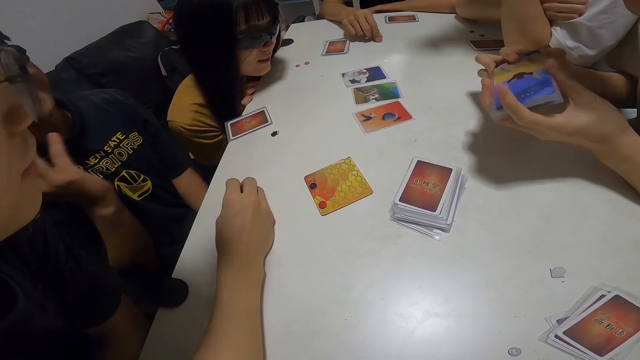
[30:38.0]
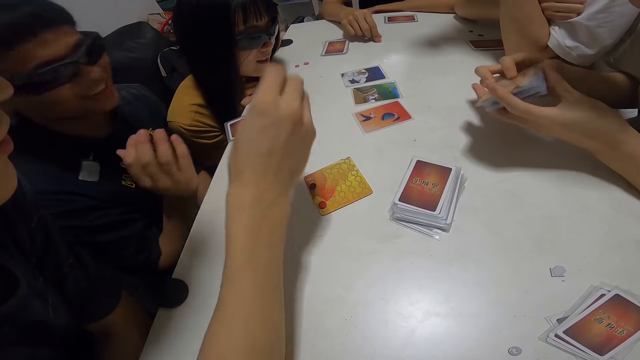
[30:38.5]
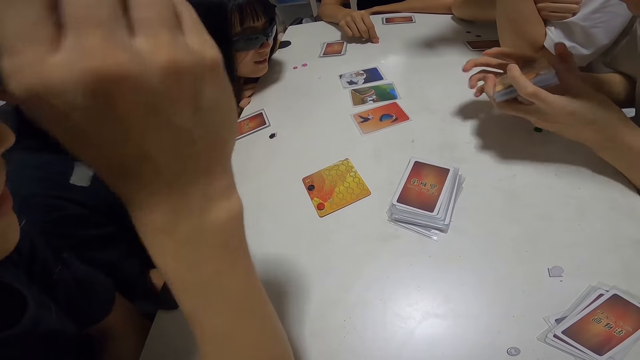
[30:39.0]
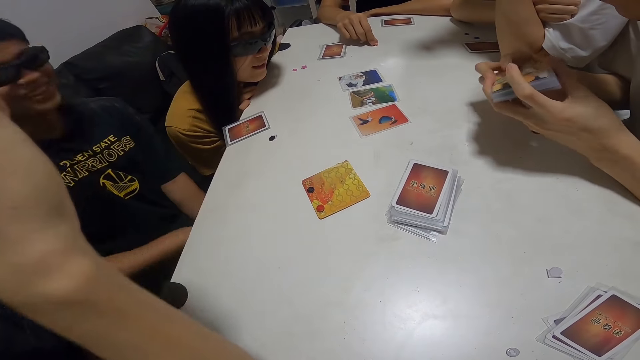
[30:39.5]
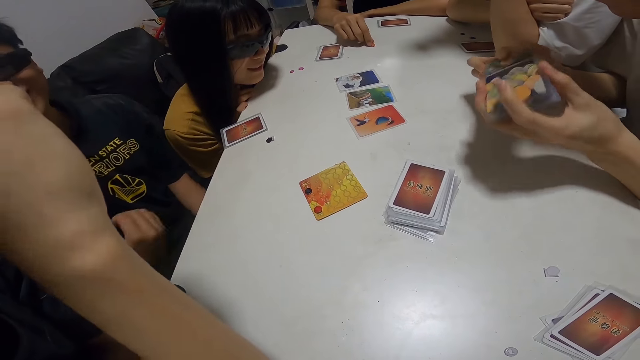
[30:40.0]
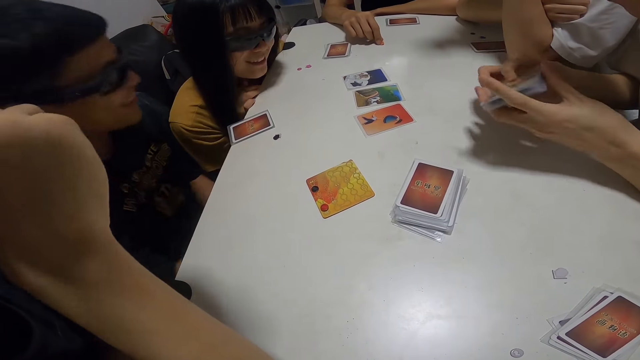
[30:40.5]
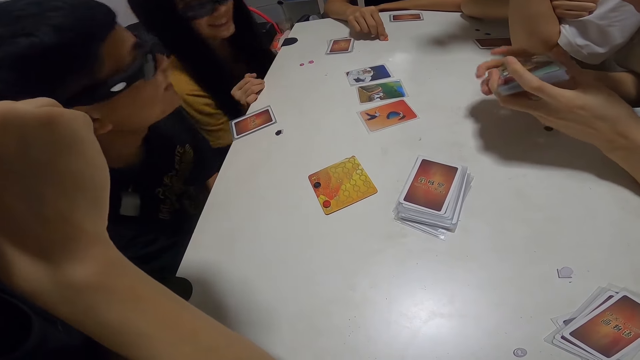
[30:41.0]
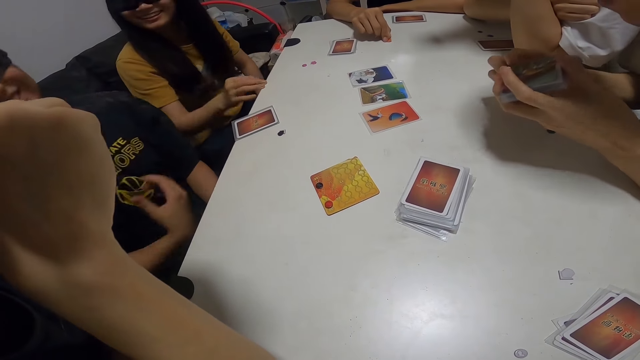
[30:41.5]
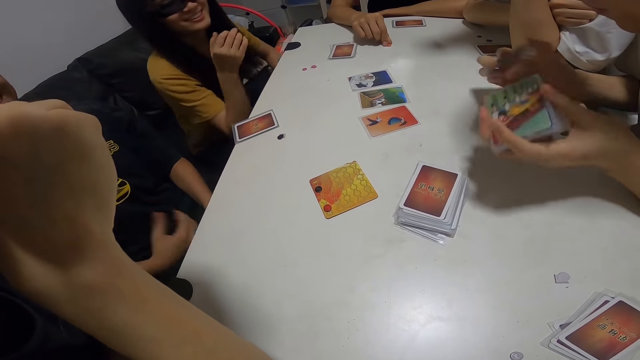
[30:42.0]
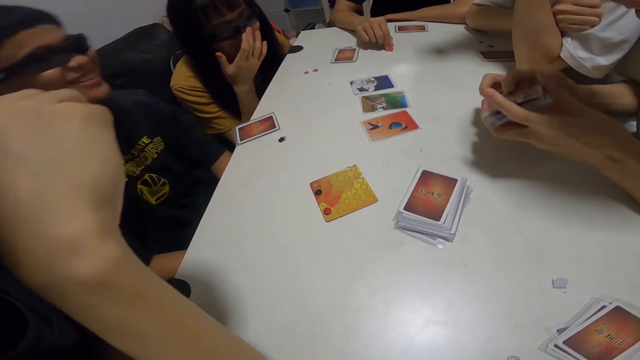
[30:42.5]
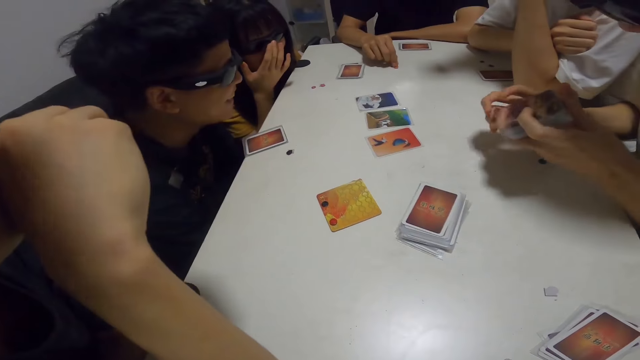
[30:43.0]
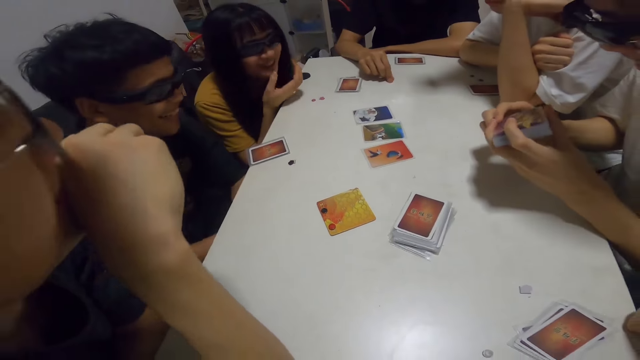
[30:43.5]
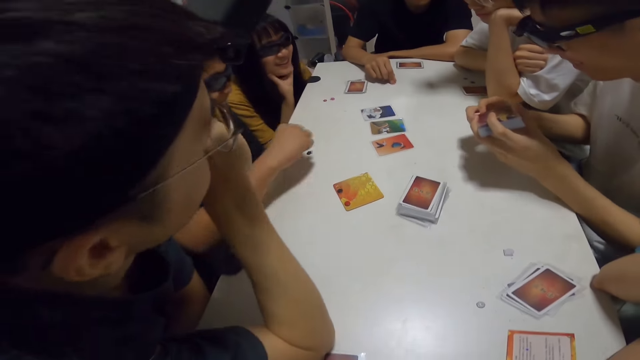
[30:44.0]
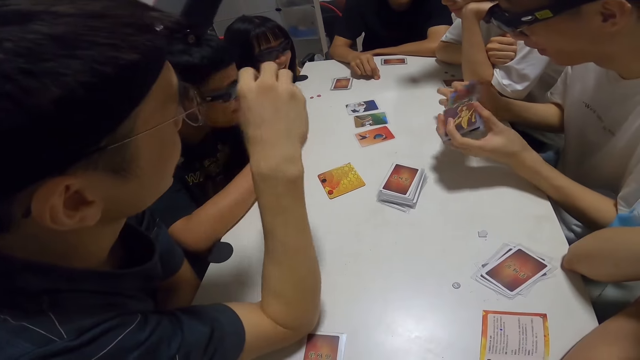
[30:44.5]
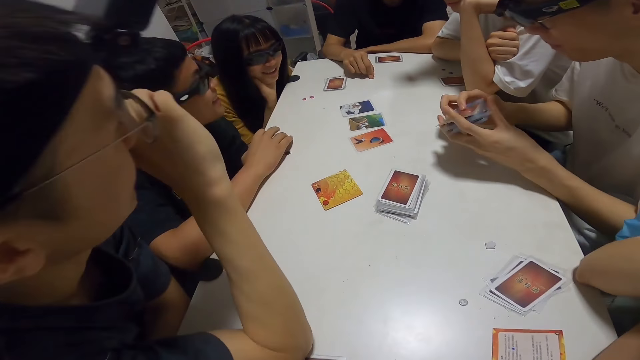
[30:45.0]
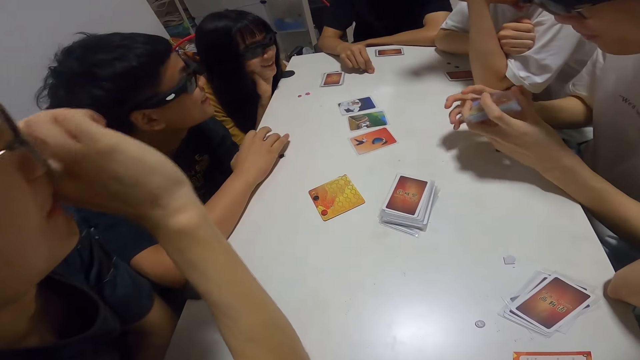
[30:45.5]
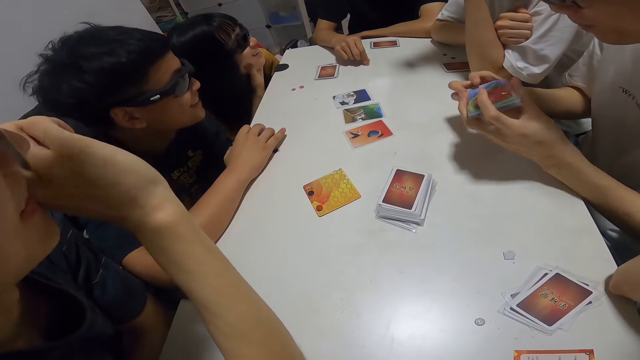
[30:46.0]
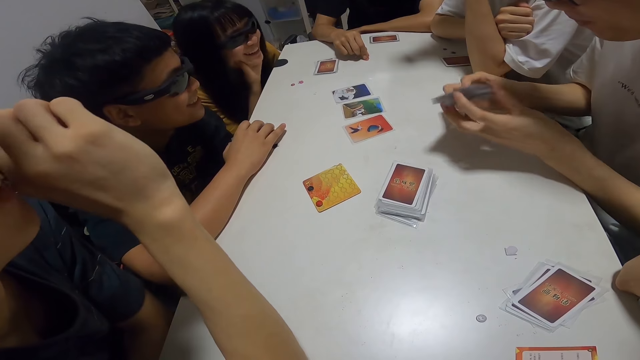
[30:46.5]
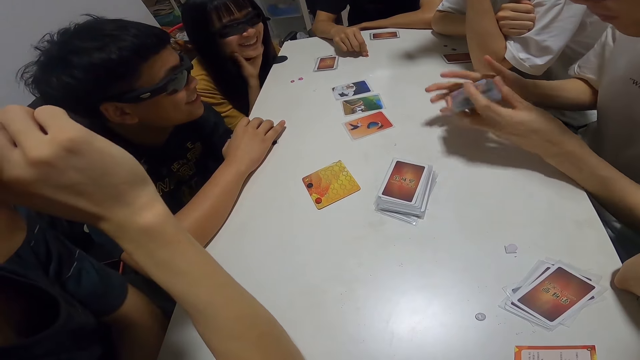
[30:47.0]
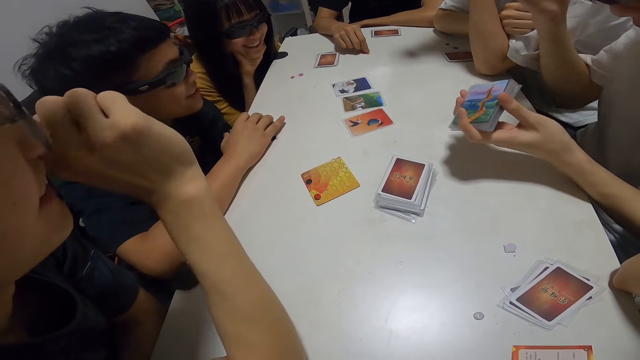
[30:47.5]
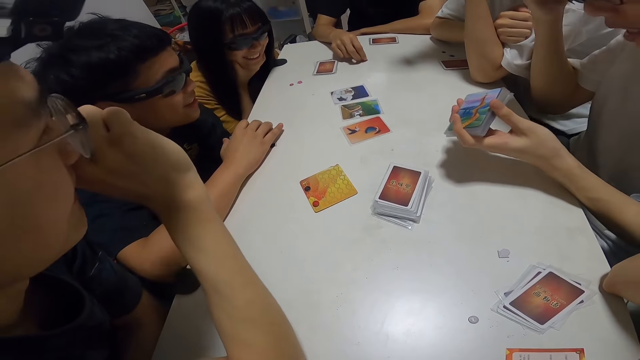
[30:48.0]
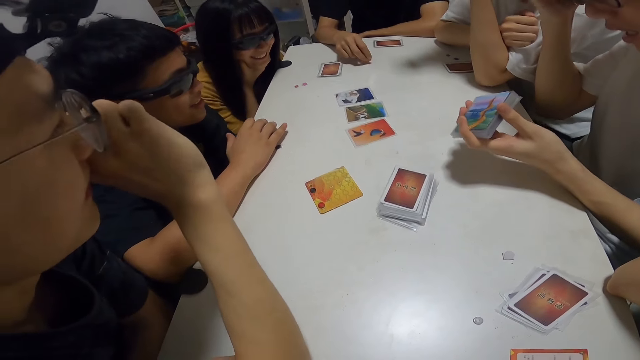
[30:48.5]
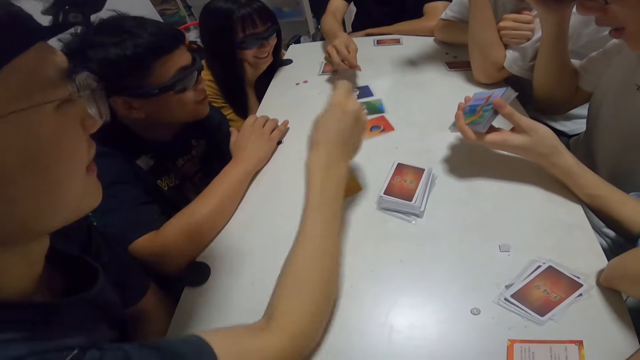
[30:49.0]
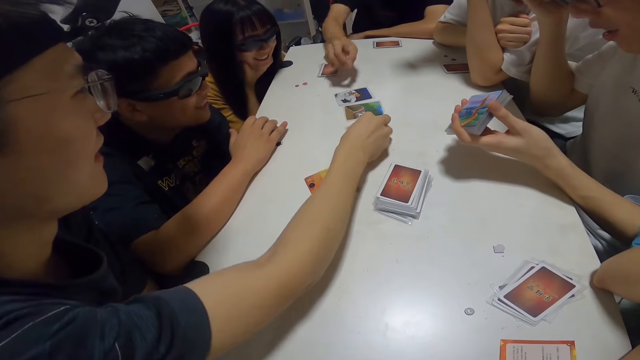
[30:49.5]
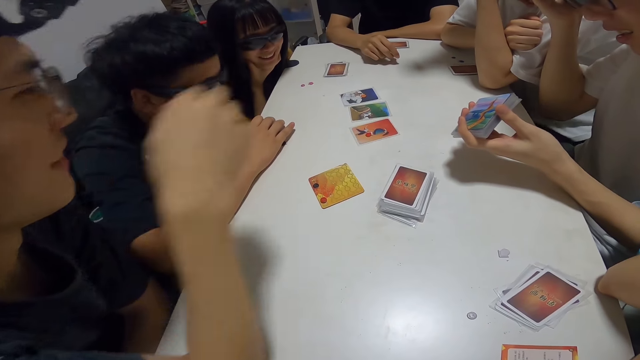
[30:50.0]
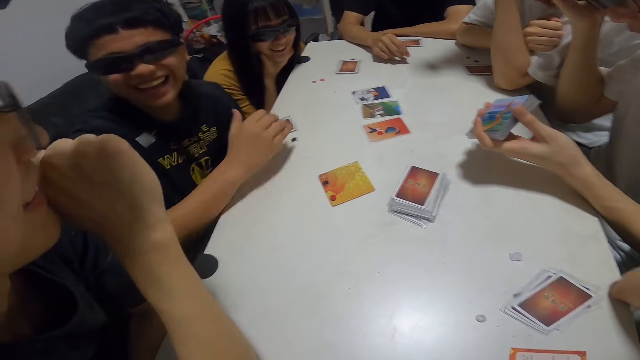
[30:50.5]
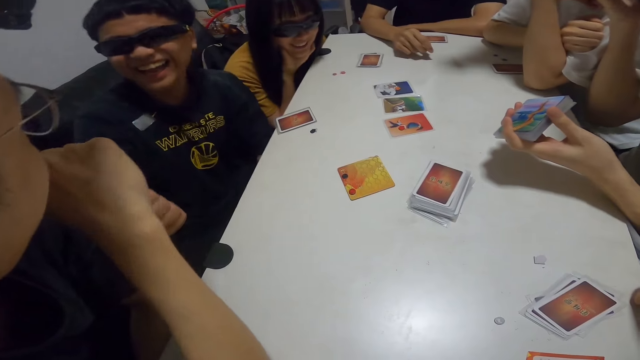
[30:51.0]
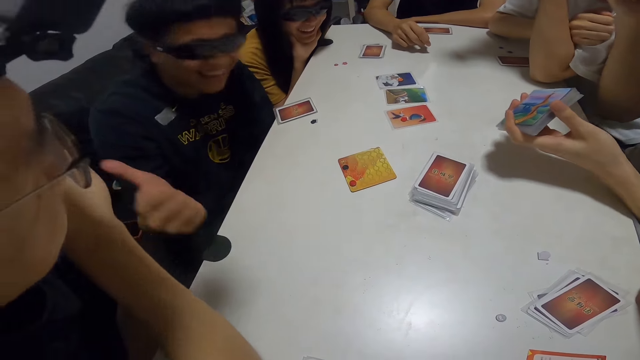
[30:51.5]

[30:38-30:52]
The first man raises his right hand. The lady adjusts her glasses. The third man holds his cards on the table. The first man talks to the fourth man. The fourth man adjusts his glasses. The first man places the red paper on the card on the table. The second man places the brown paper on the card on the table.

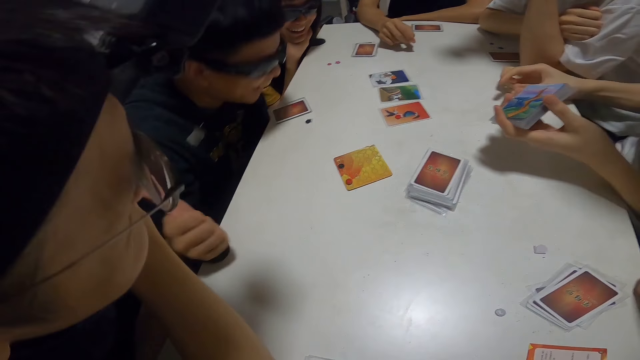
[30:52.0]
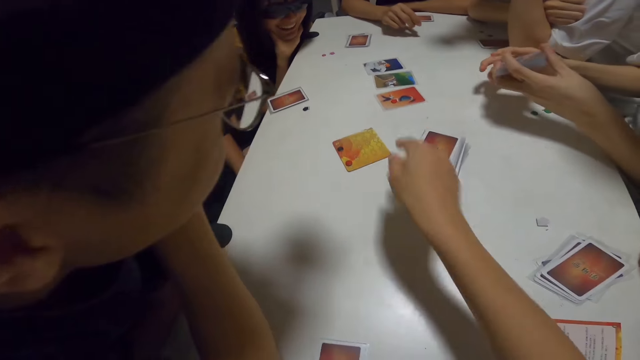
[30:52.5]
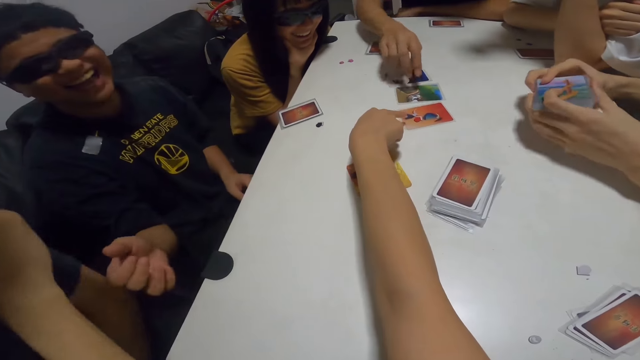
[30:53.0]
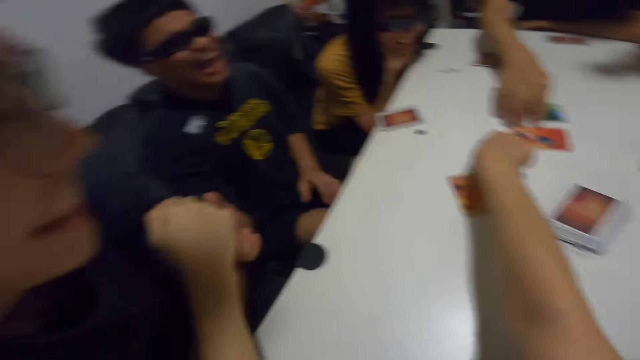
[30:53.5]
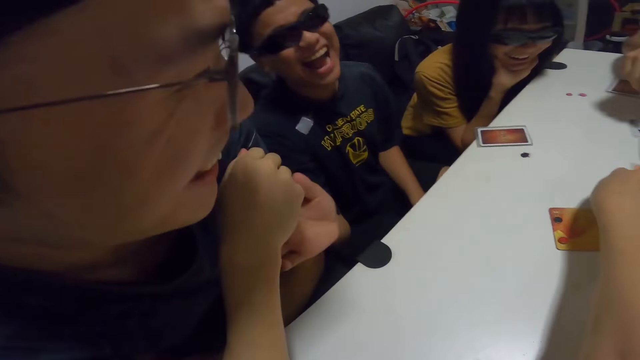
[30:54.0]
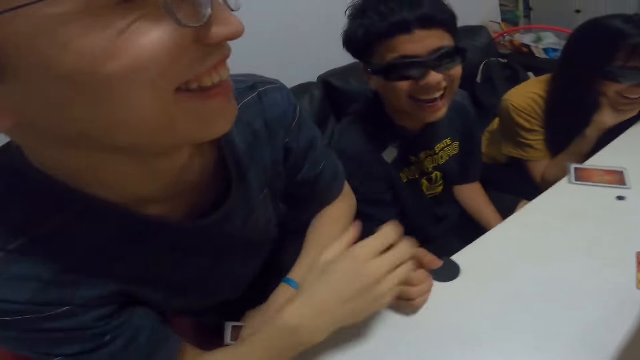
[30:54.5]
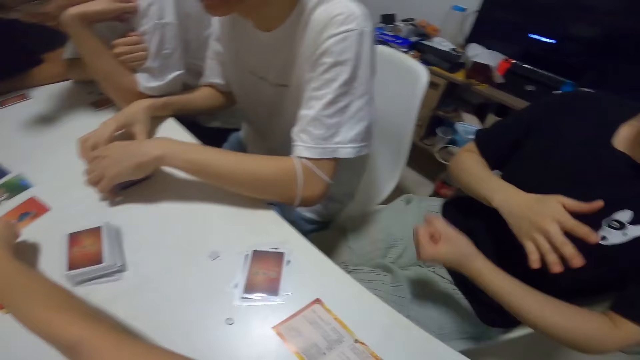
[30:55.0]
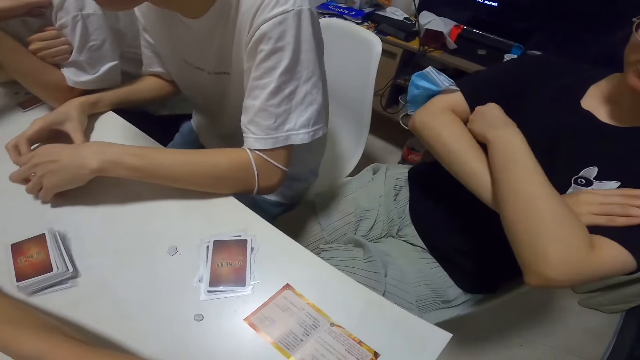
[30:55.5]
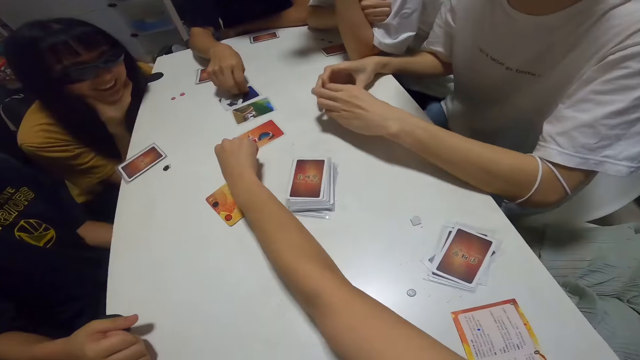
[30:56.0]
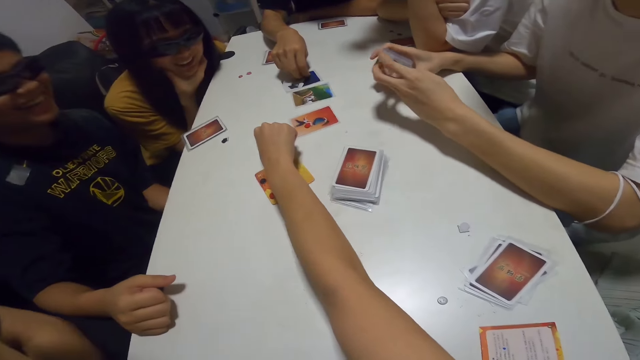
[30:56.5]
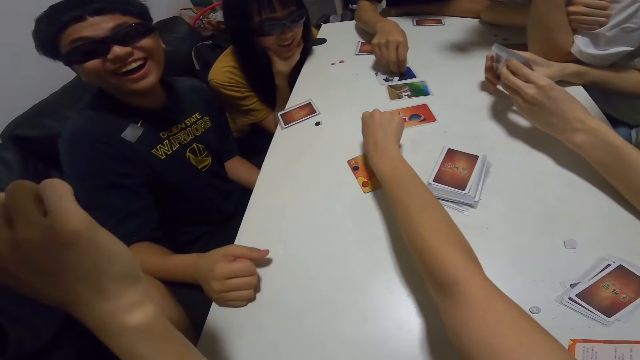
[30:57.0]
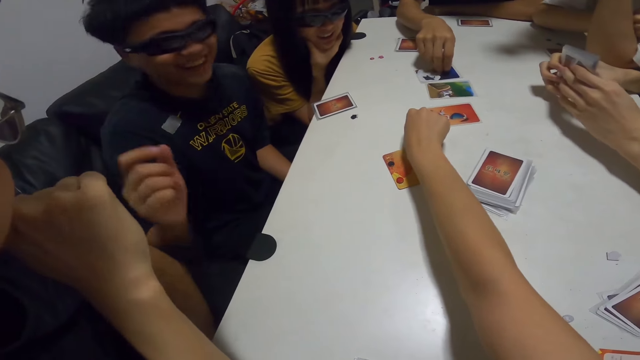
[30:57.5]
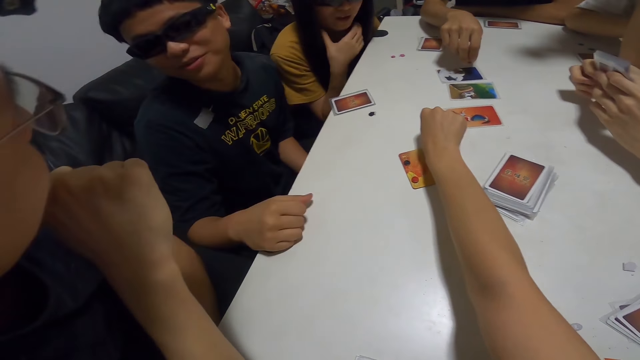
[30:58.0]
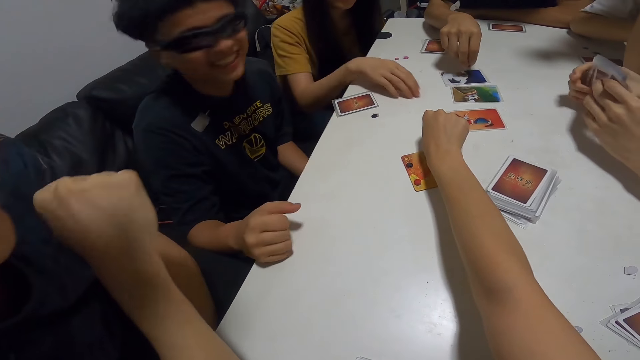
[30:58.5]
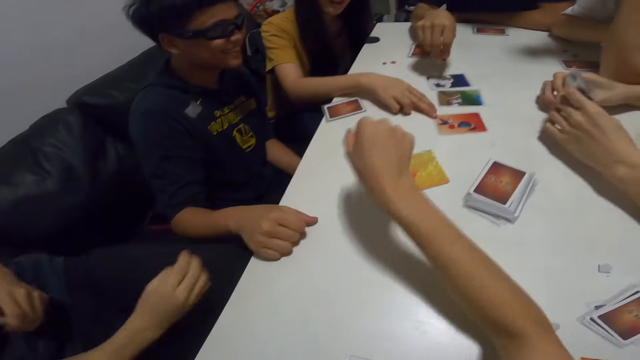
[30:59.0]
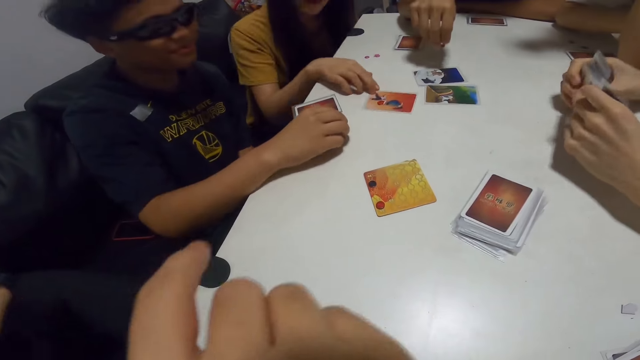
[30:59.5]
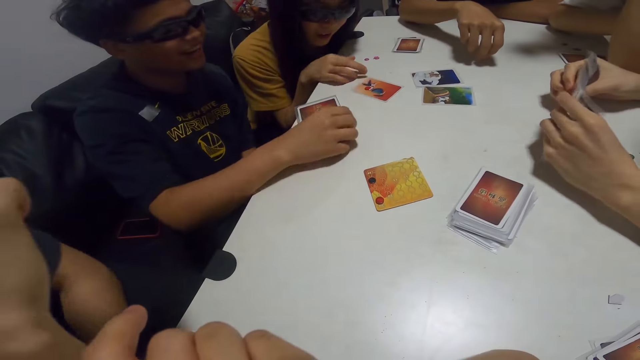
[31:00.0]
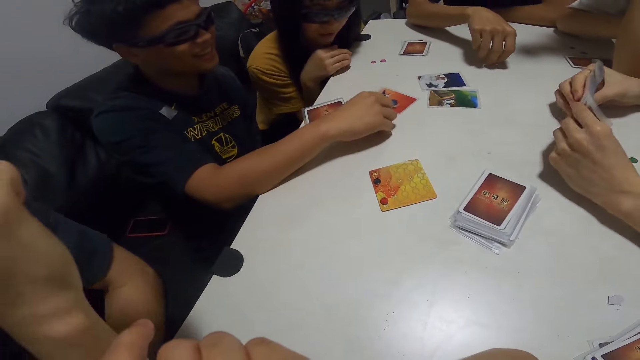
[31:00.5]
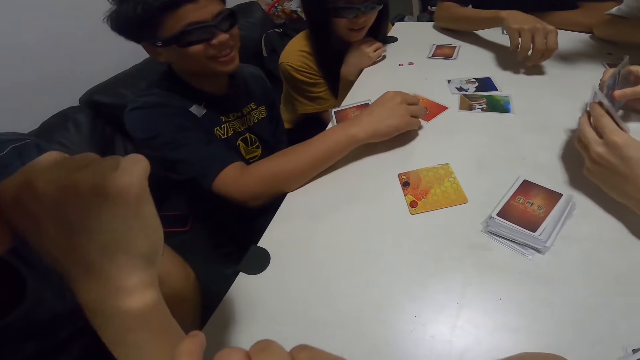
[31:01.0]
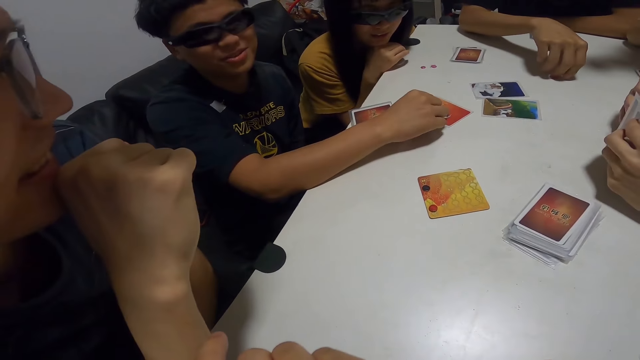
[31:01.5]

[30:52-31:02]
The camera wearer points towards the card. The second man touches the card on the table. The lady moves the card towards her. The fourth man hits the cards on the table. The third man touches the black paper on the table and moves the card on the table. The second man places the brown paper on the table.
